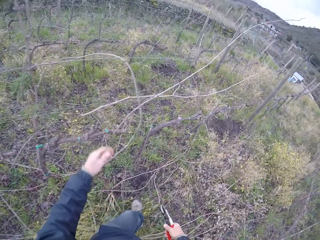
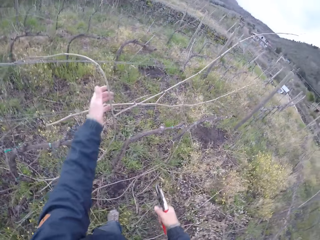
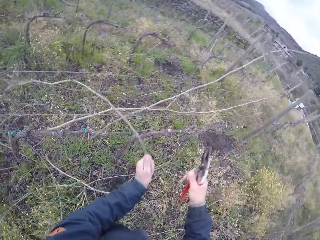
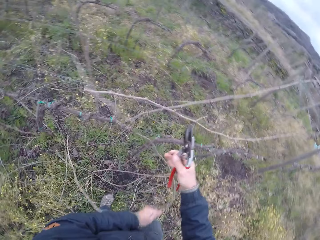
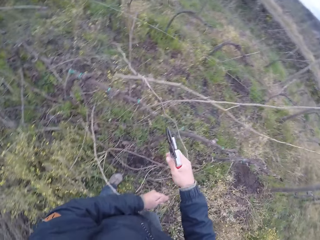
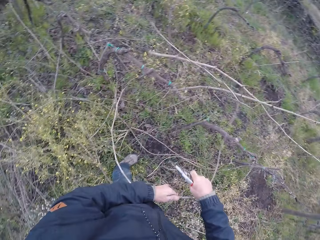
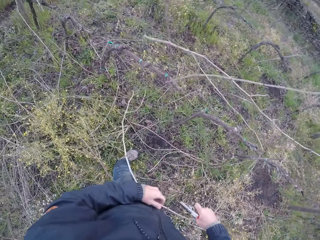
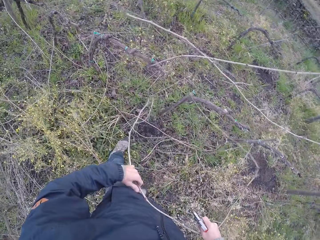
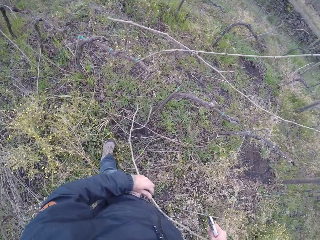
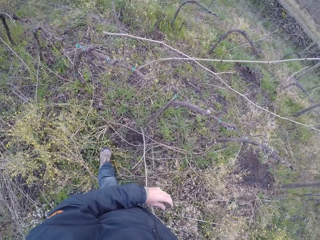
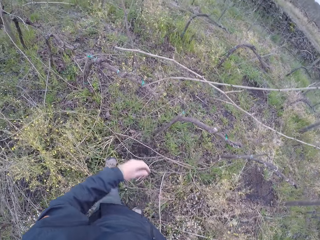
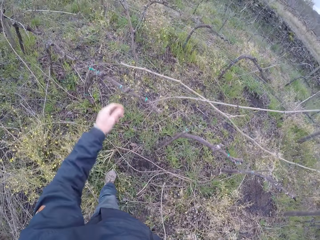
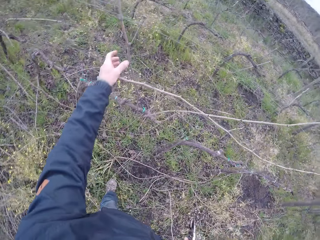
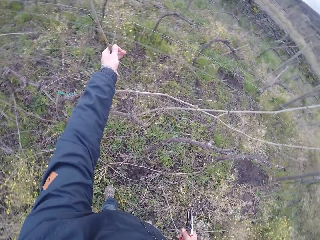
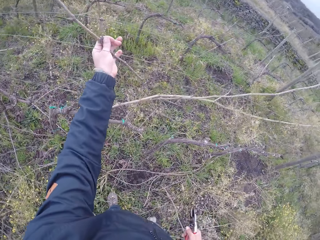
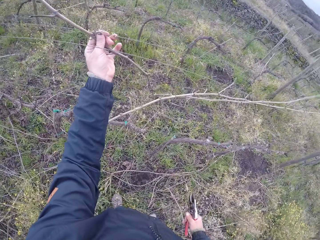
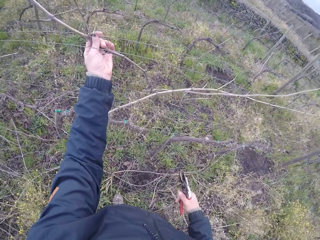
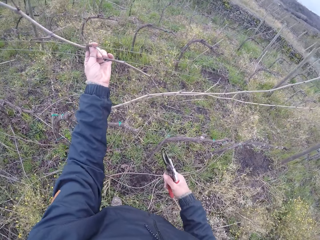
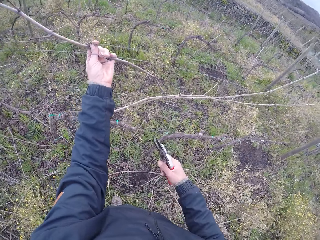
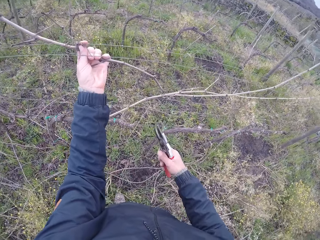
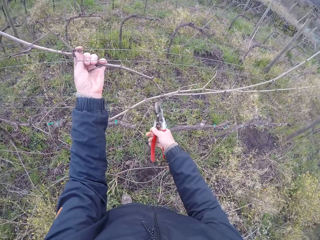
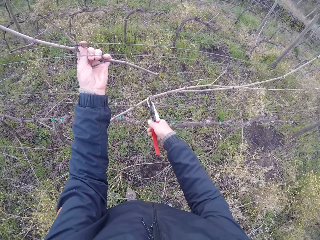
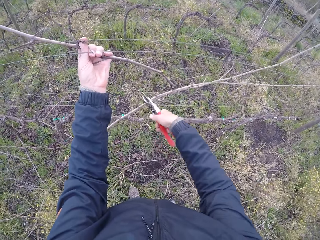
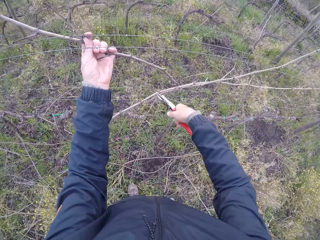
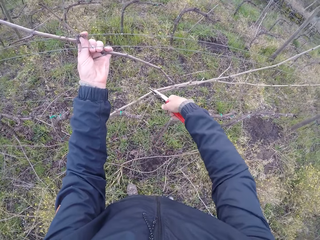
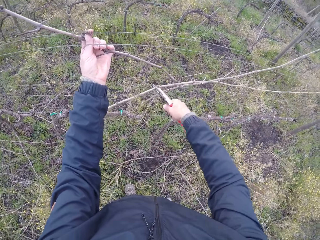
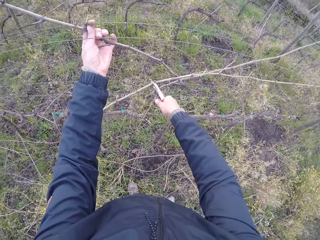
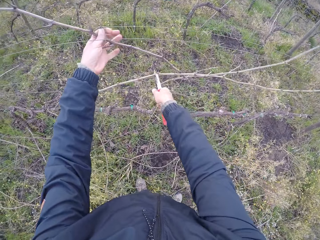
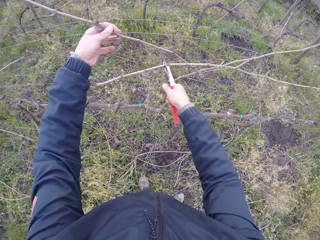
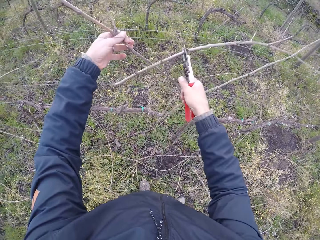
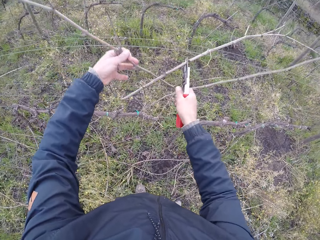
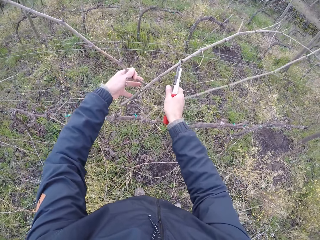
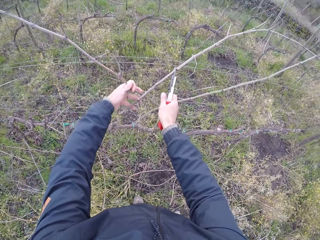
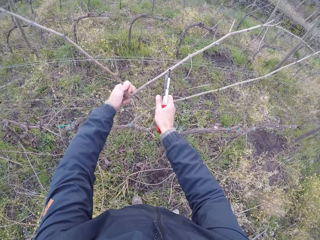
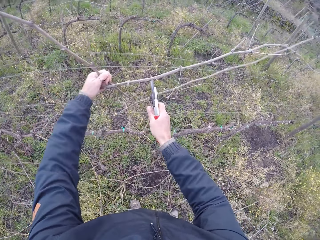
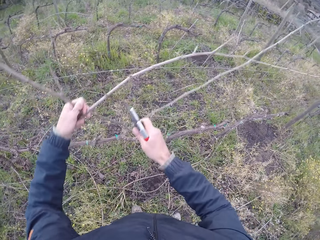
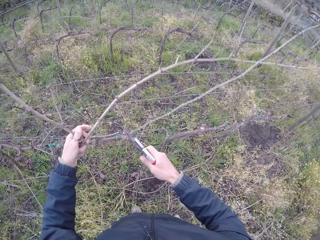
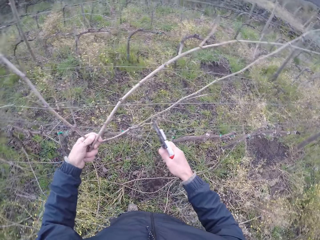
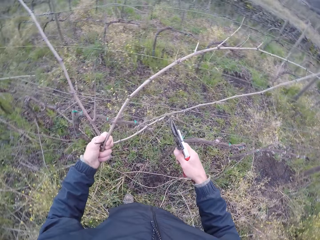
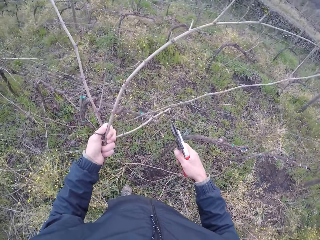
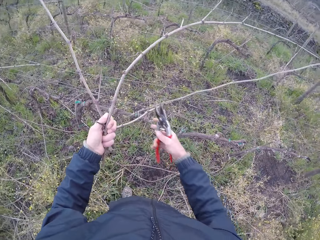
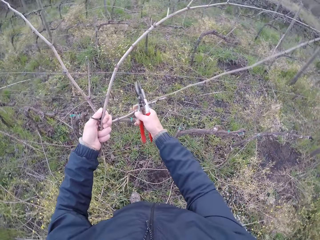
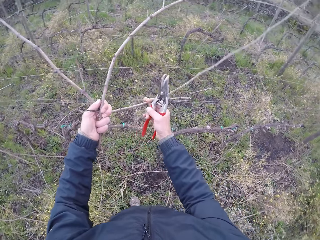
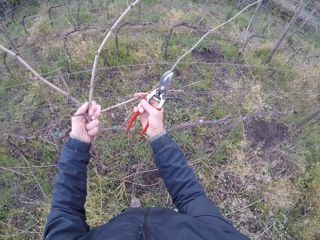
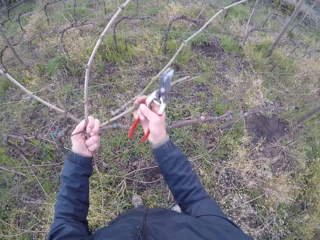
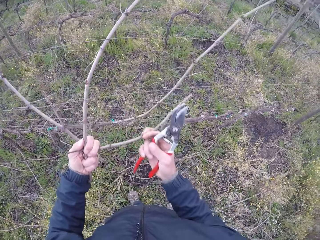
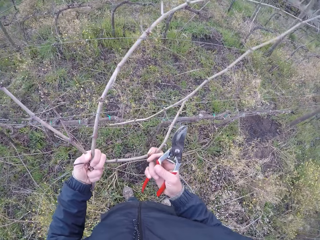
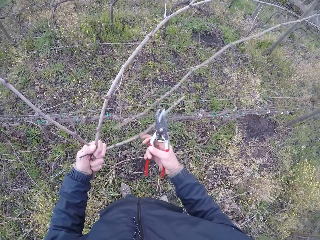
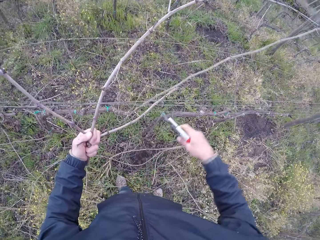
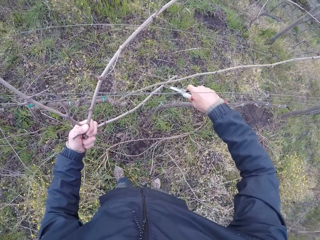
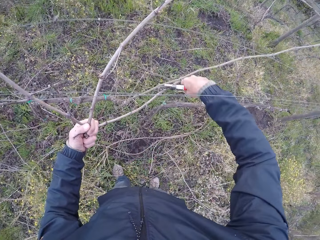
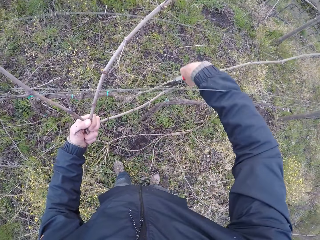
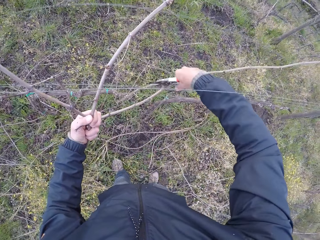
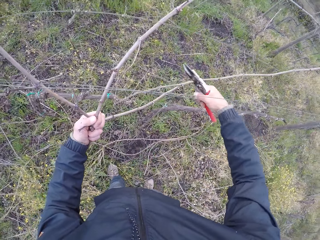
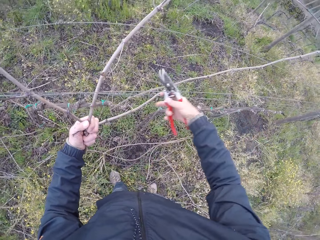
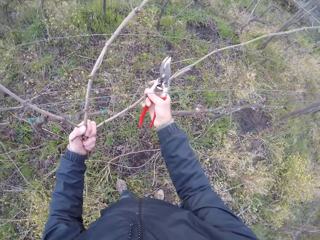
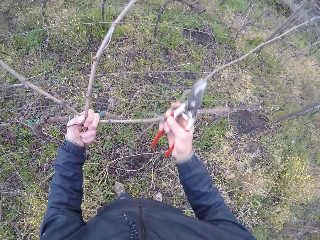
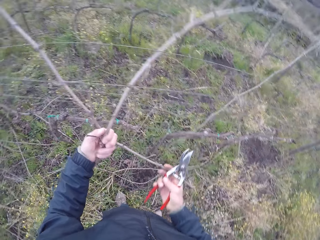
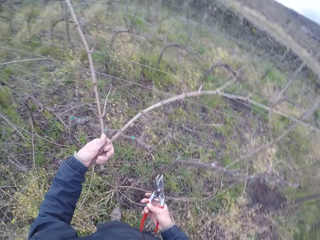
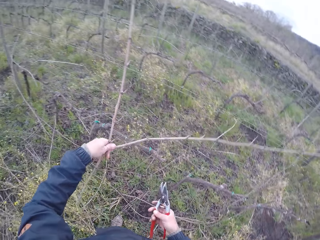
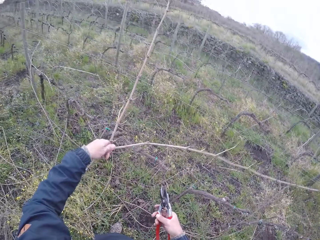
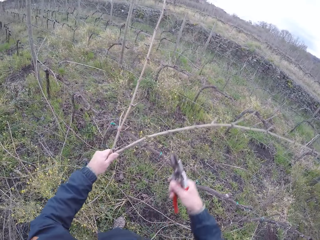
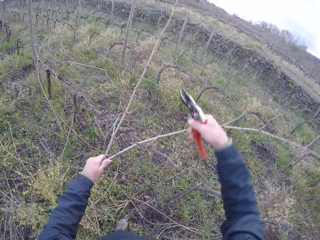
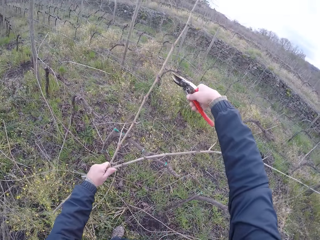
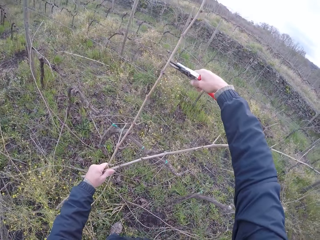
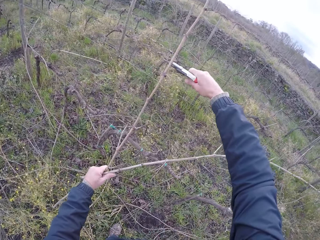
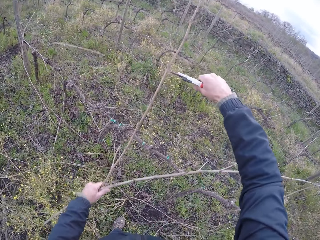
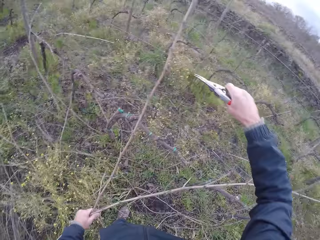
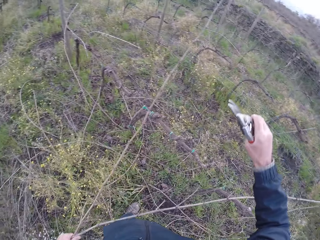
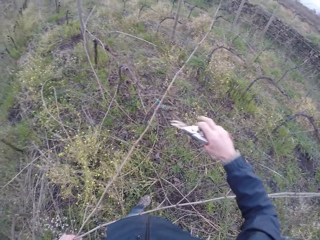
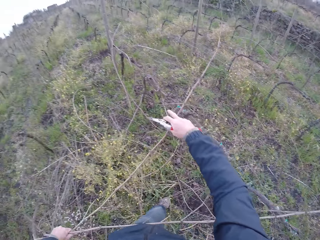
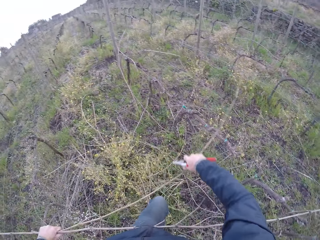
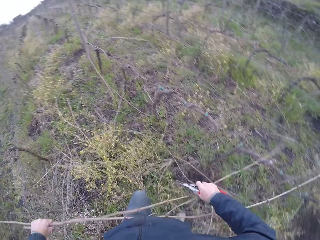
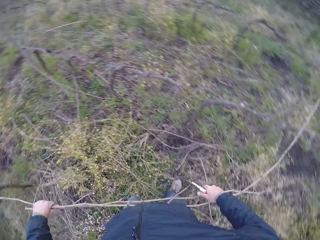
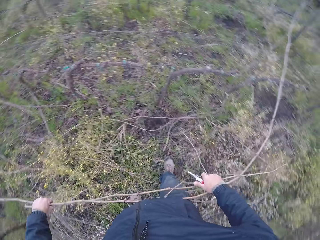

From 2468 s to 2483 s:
The camera wearer holds a branch with both hands. He pulls a stick with the left hand. He drops the branch in both hands on the floor. He holds the branch with his left hand. He pulls the stick with the left hand. He cuts the branch with the pair of secateurs in his right hand. He holds the stick with a pair of pliers in the right hand. He pulls the sticks with the left hand and pulls the sticks with both hands. He cuts the branch with the pair of secateurs in his right hand. He cuts off the branch with the pair of secateurs in his right hand.

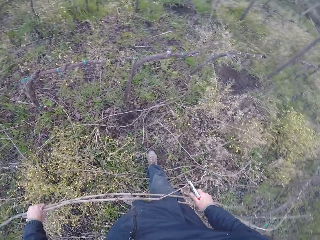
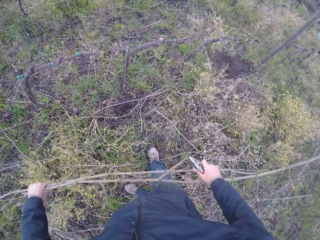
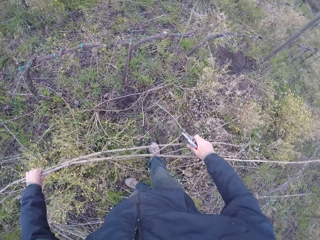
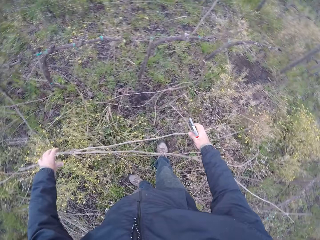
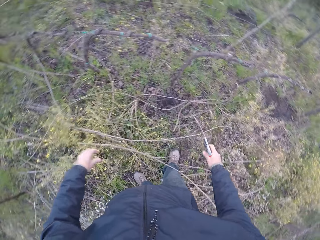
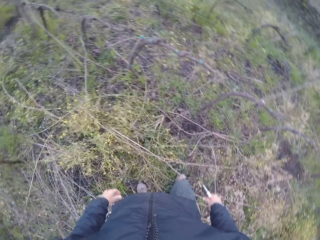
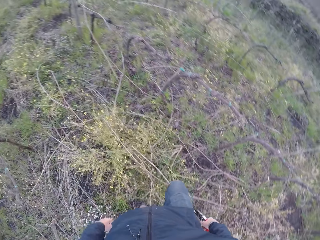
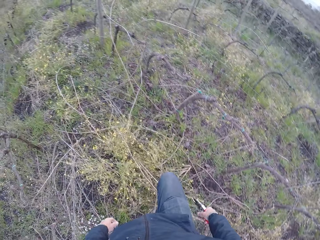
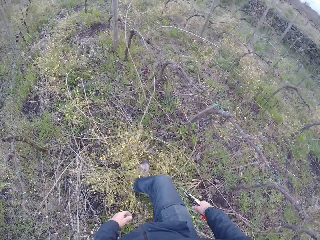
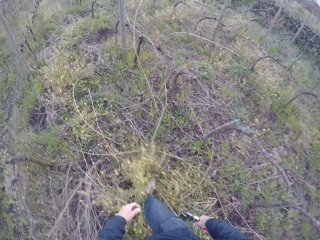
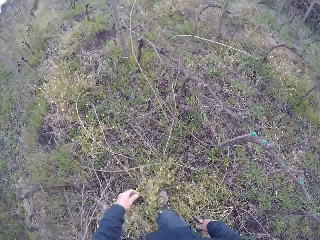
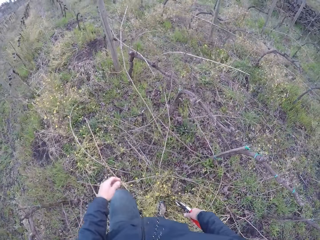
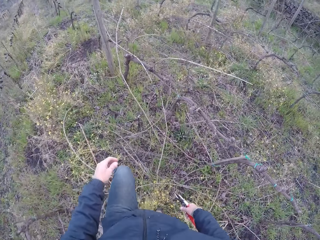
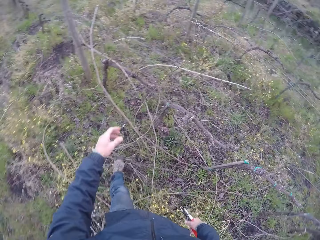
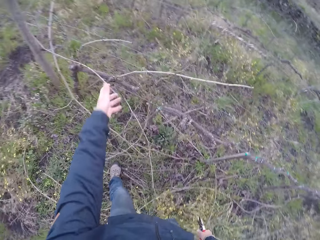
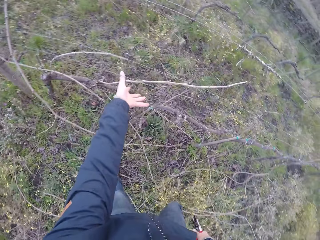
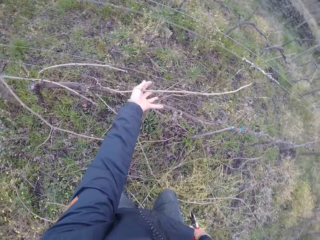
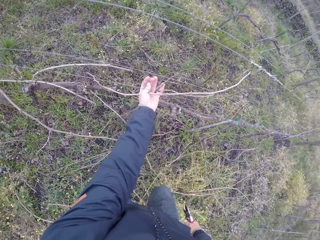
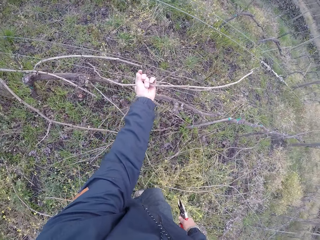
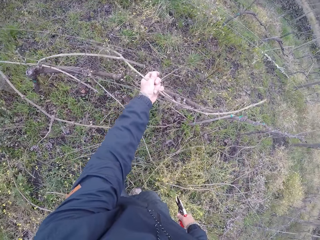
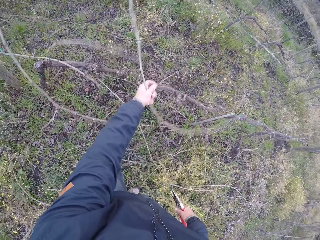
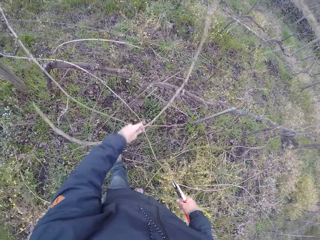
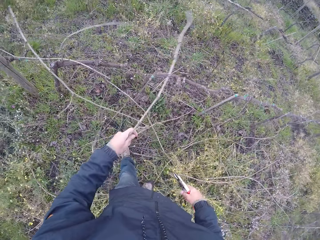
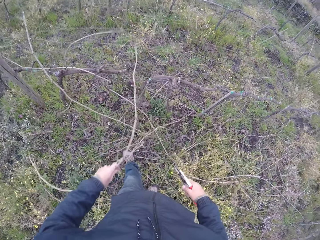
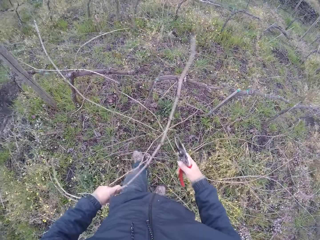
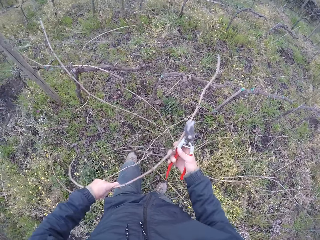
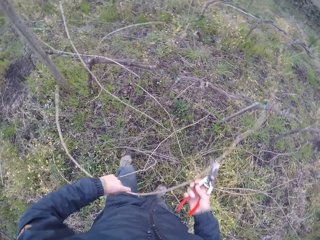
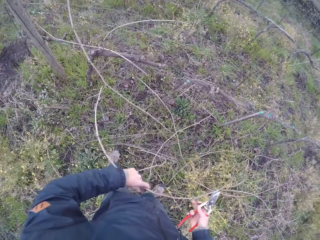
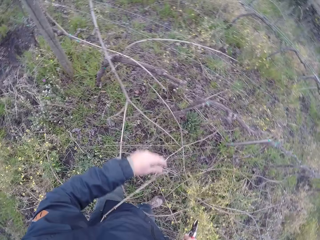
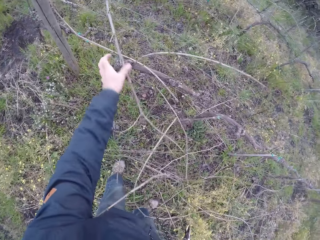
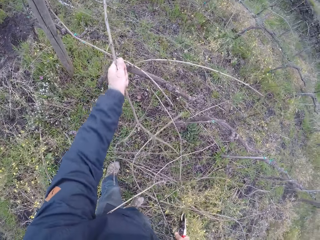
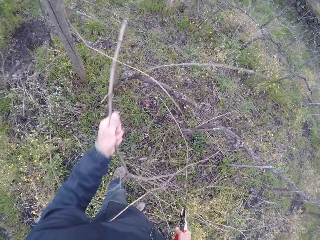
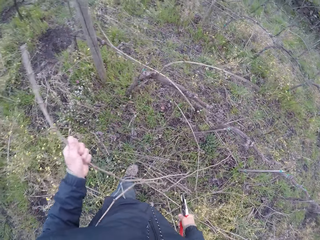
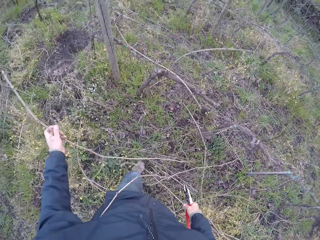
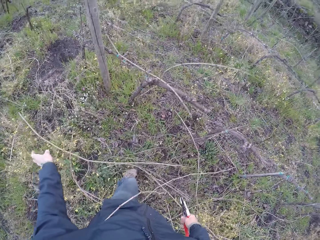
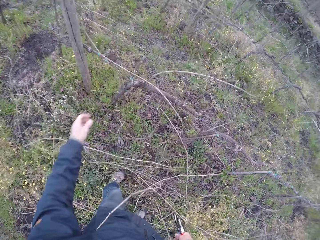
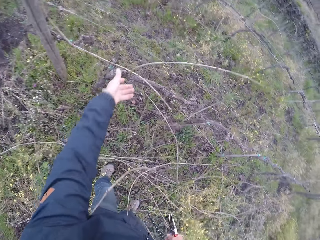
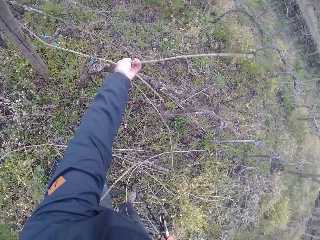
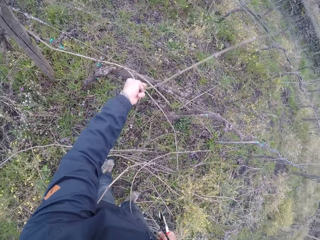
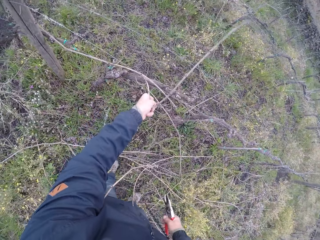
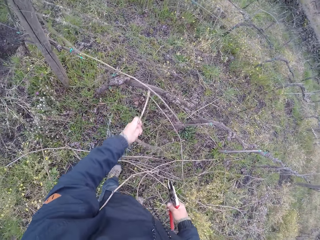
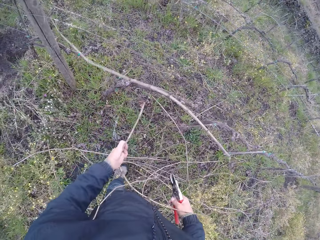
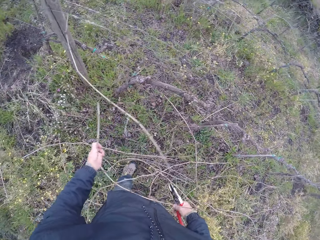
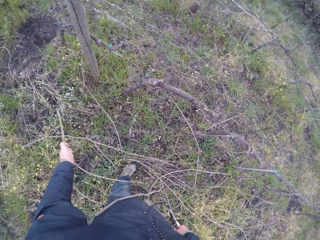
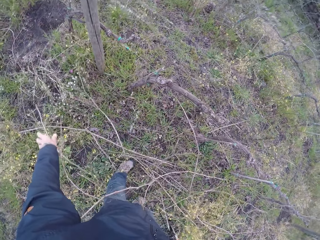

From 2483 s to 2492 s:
The camera wearer holds the sticks with both hands. He drops the branches in both hands on the floor. He walks around. He holds a branch with his left hand. He pulls the stick with the left hand, holds the stick with both hands, and drops the stick on the ground with both hands. He pulls the stick with the left hand and drops the stick on the ground with the left hand. He pulls the stick with the left hand.
